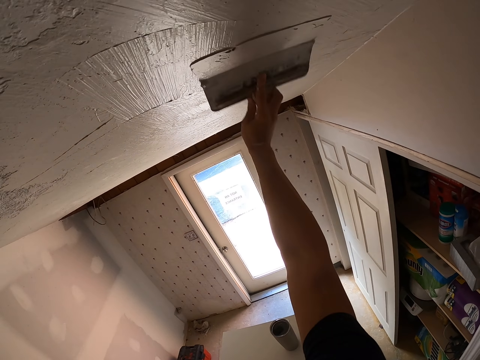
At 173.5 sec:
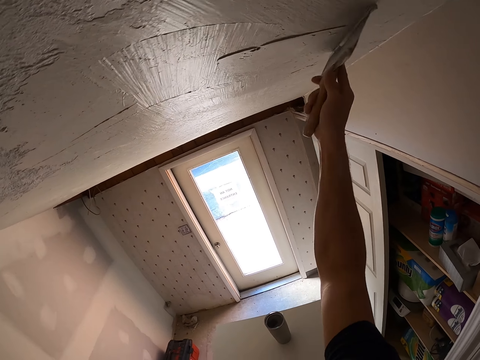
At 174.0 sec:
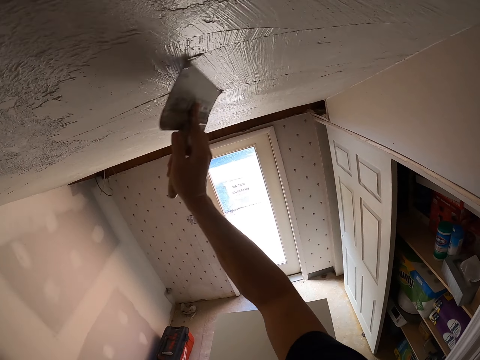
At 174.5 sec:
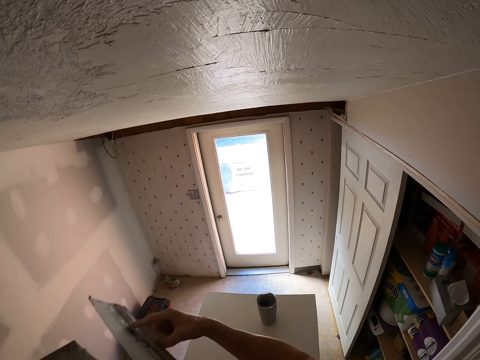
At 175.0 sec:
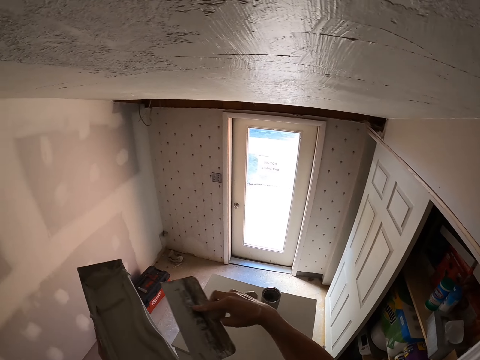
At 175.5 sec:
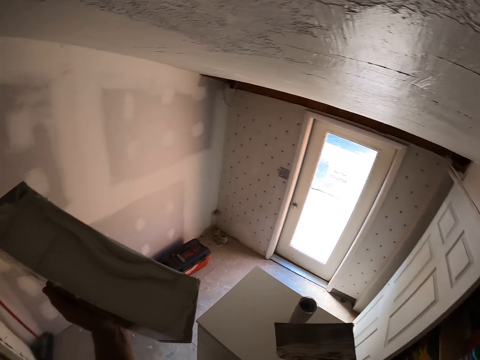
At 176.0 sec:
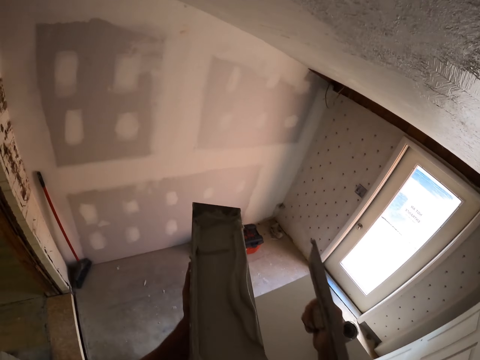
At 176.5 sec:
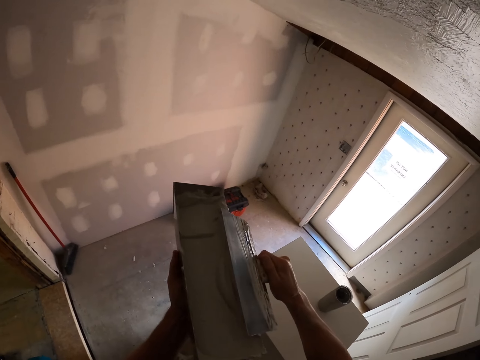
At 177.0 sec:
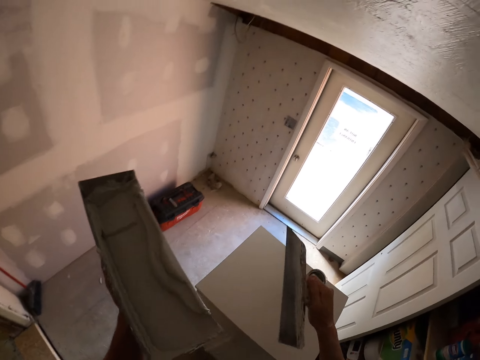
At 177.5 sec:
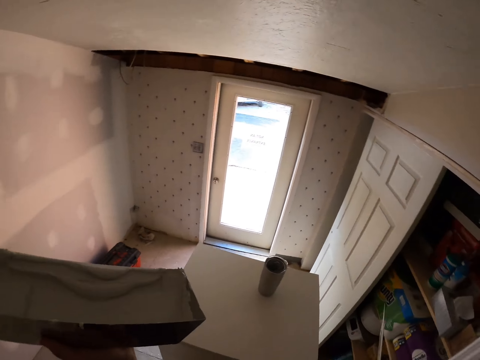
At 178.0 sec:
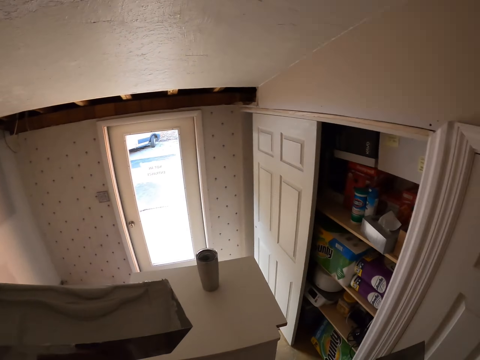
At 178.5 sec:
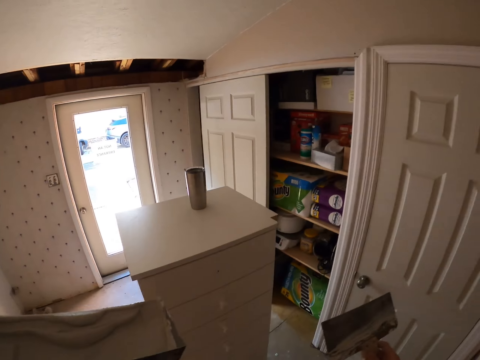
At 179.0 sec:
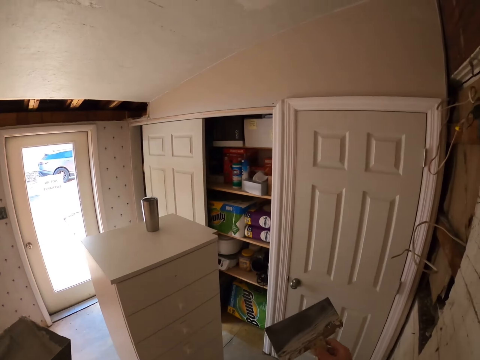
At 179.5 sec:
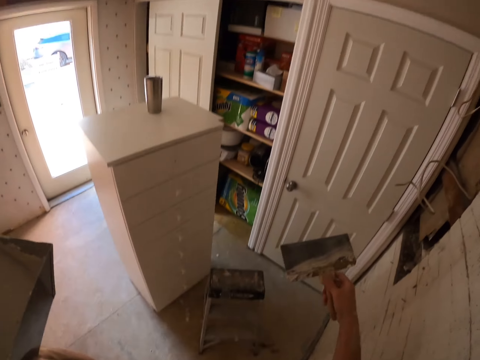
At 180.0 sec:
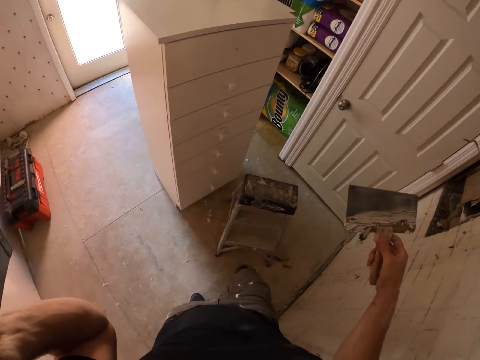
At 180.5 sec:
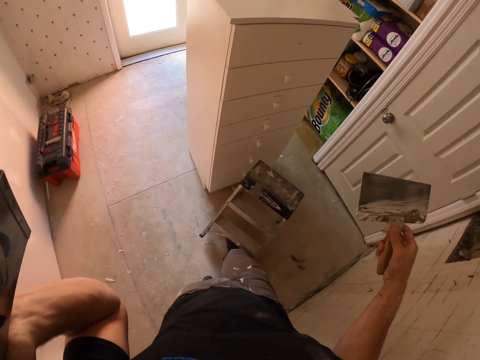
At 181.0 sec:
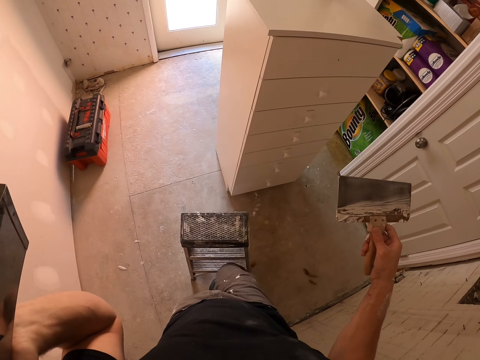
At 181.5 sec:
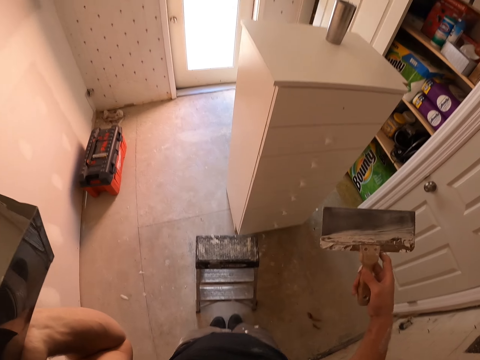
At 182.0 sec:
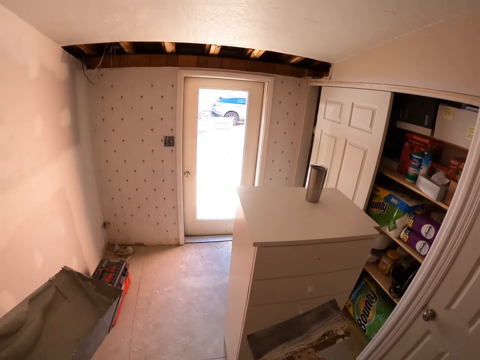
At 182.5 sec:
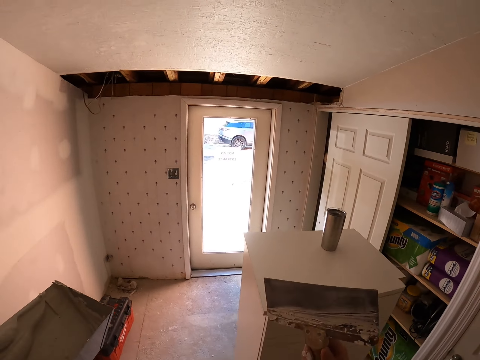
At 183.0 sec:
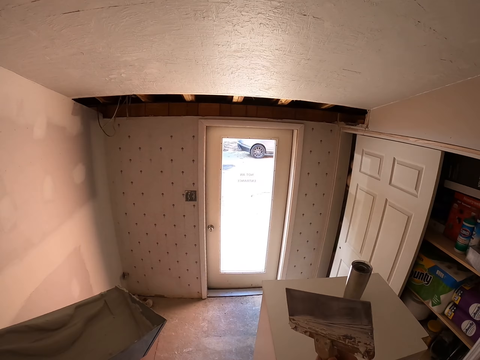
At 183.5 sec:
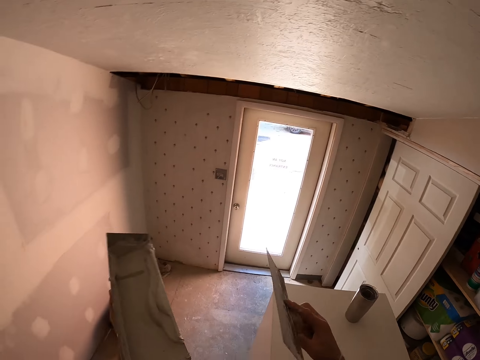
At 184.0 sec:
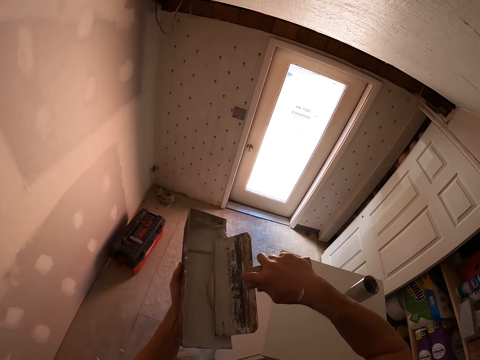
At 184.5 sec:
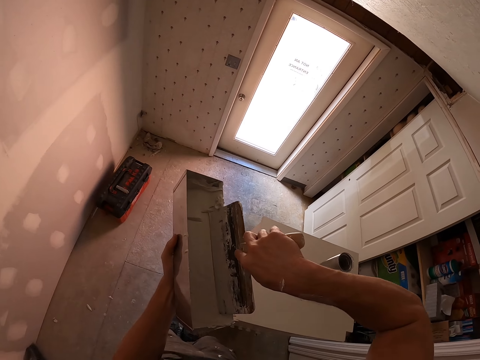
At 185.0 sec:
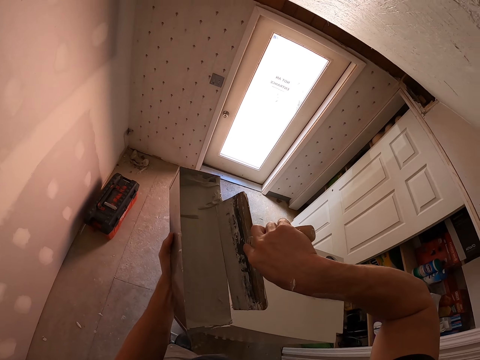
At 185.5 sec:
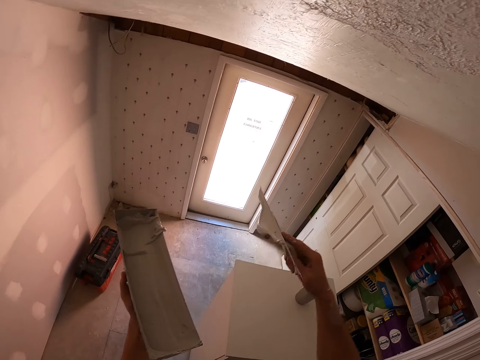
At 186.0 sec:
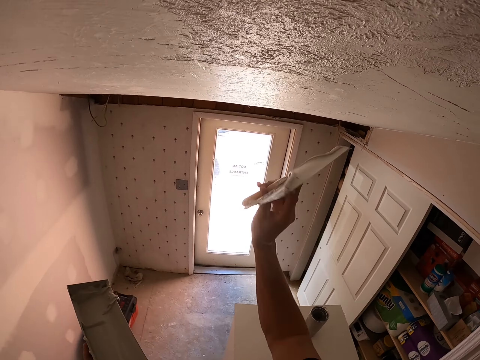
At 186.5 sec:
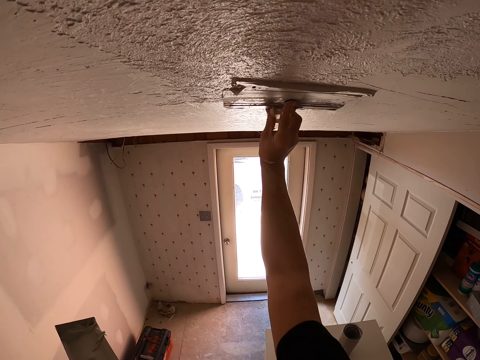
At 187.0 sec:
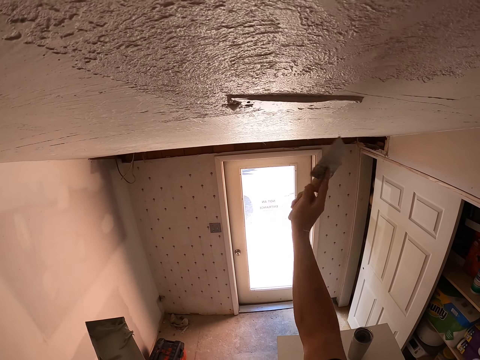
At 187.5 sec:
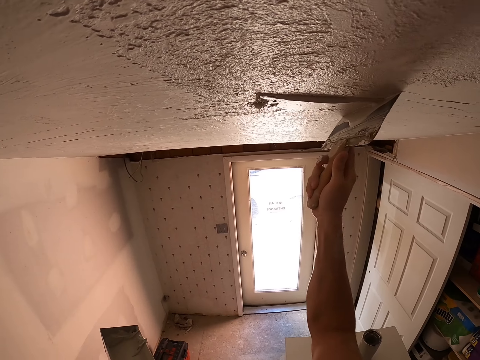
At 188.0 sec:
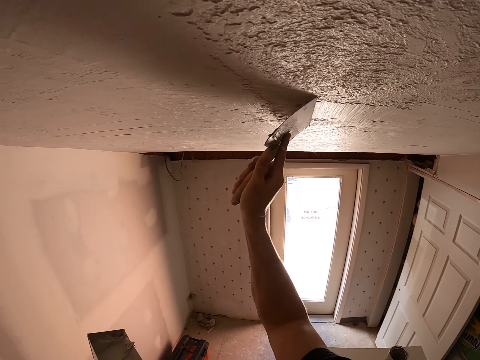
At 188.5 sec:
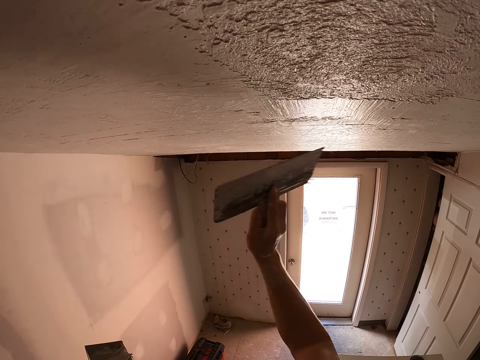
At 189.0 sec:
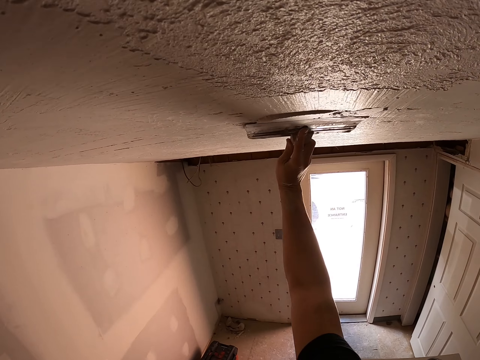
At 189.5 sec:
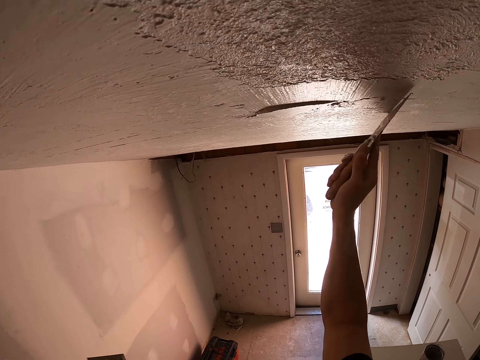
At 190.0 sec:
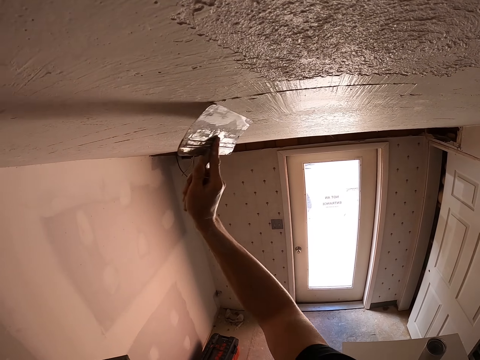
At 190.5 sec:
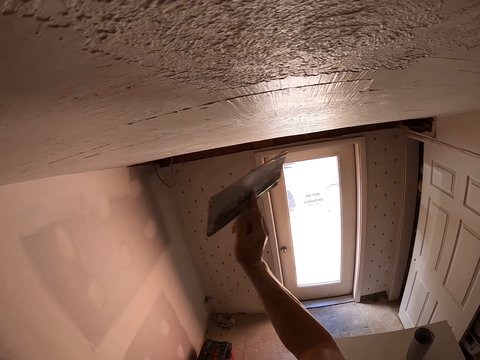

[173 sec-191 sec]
The camera wearer removes the paint from the paintbrush. He puts the hand down. He alights from the stool. He pulls the stool with his leg. He pushes the stool with his right hand. He climbs the stool. He dips the paintbrush in the paint. He removes excess paint from the paintbrush. He scoops color from the aluminum bowl. He applies the color to the ceiling. He paints the walls.

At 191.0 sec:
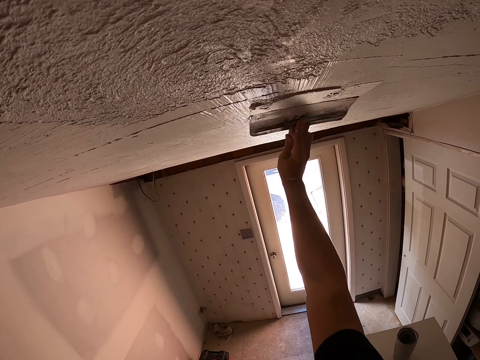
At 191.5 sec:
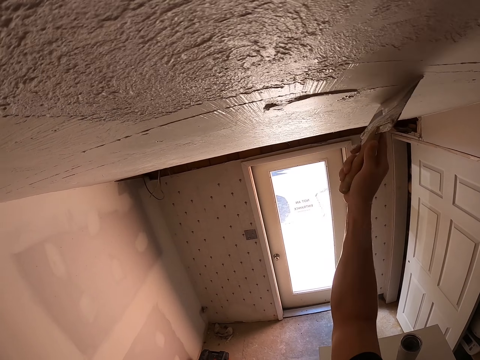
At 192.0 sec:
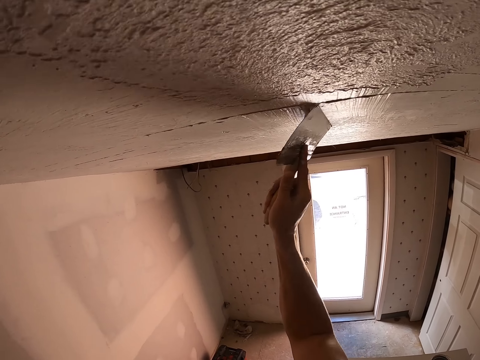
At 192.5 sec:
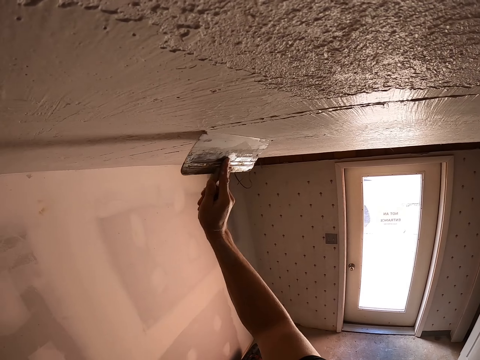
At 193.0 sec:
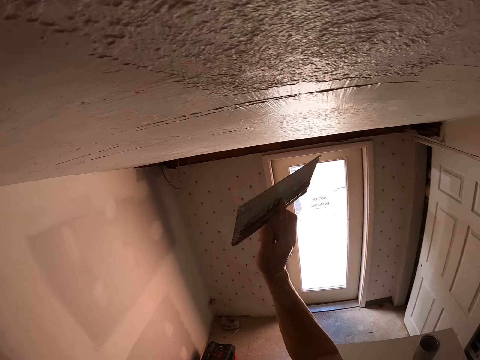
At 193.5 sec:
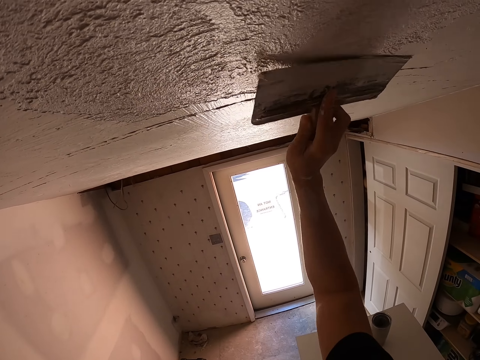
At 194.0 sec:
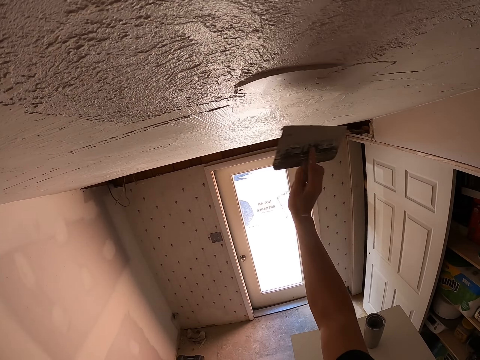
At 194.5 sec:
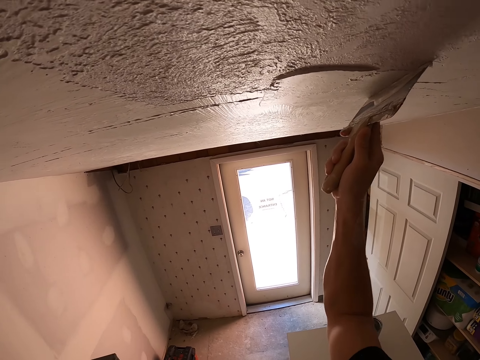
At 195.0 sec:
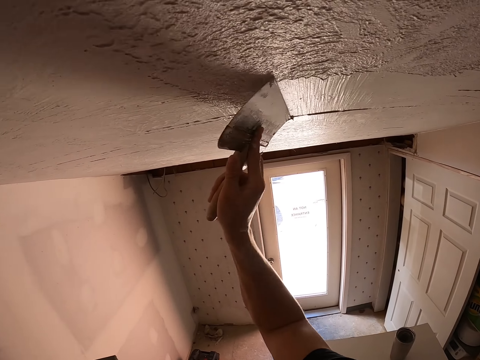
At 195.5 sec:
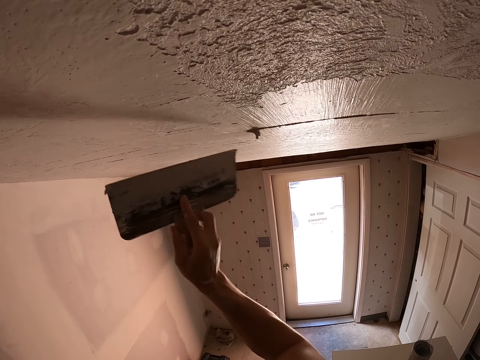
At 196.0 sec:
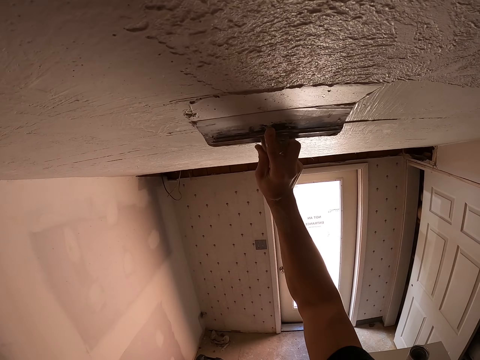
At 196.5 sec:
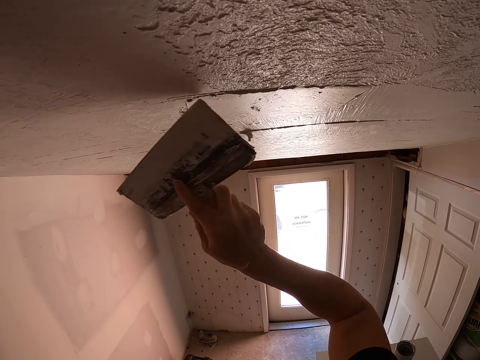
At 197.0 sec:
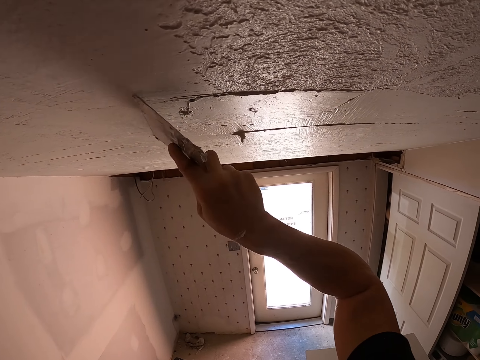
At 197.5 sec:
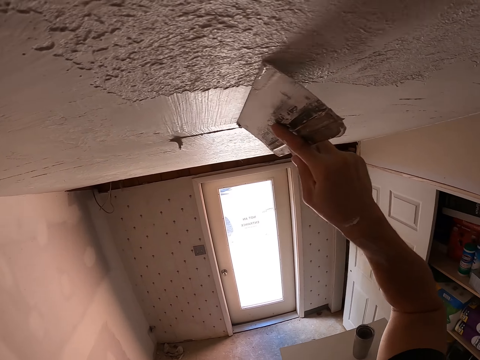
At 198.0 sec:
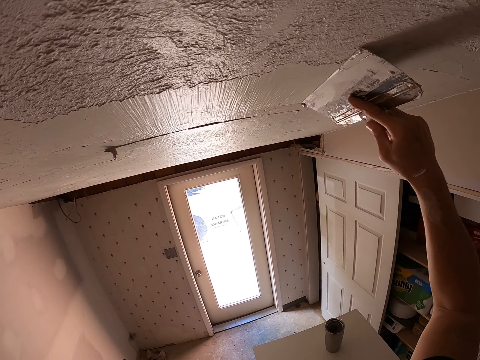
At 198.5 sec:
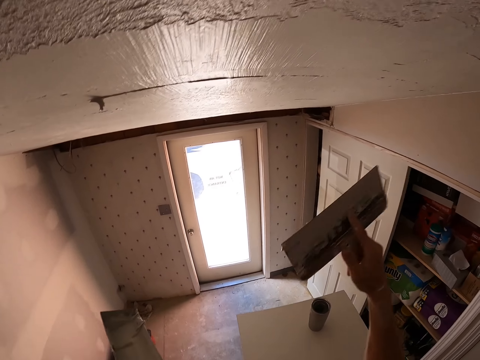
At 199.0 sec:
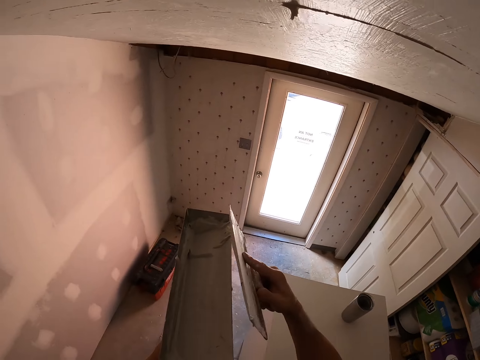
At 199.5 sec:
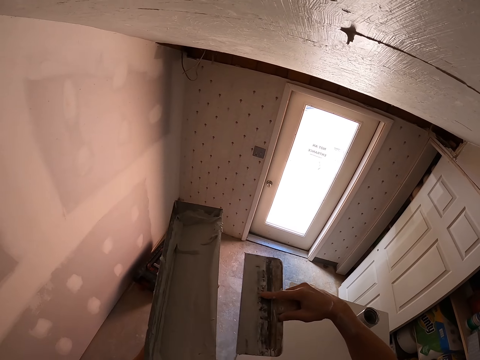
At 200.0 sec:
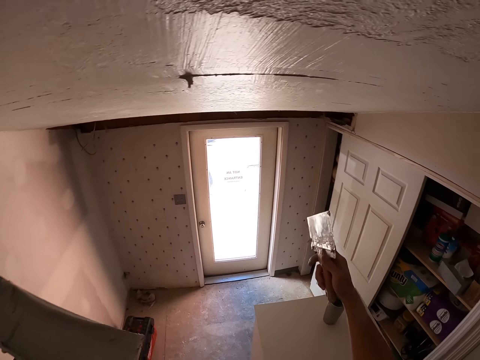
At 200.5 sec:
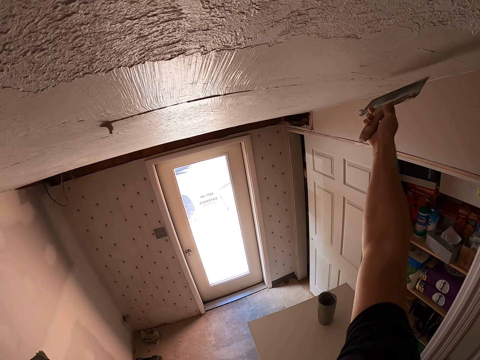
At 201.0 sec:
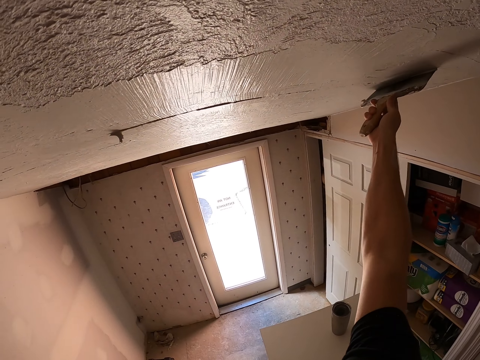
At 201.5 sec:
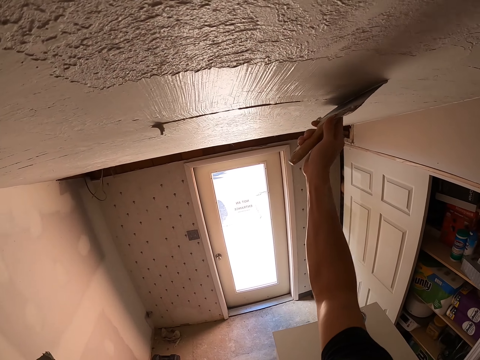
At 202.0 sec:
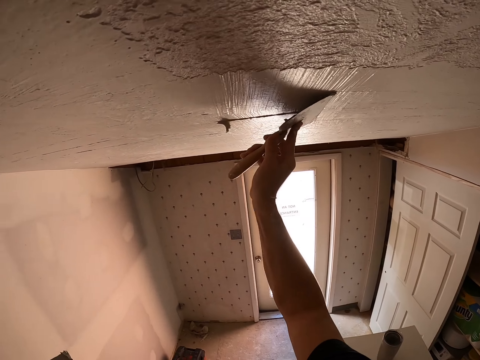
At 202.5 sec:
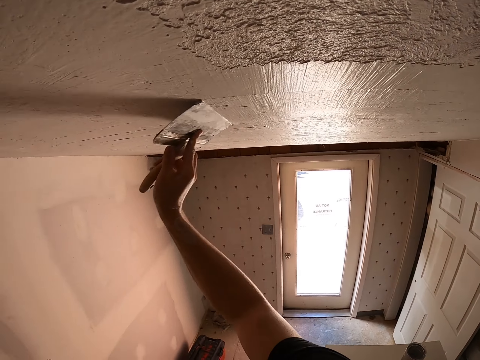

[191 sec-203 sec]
The camera wearer puts color to the aluminum bowl. They remove excess paint from the paintbrush. They apply the color to the ceiling or wall.
